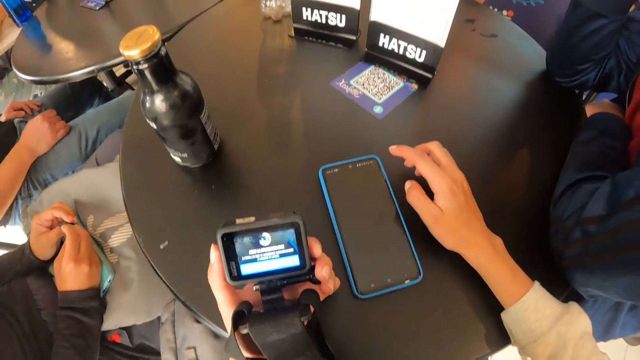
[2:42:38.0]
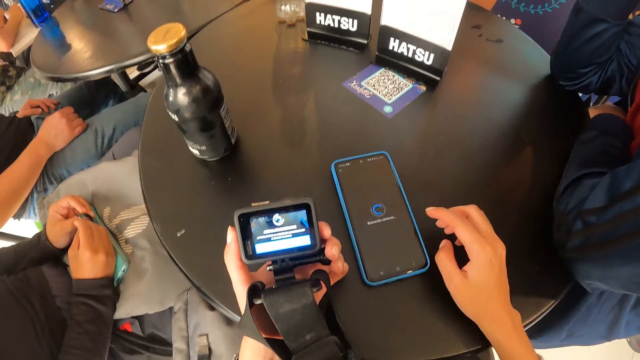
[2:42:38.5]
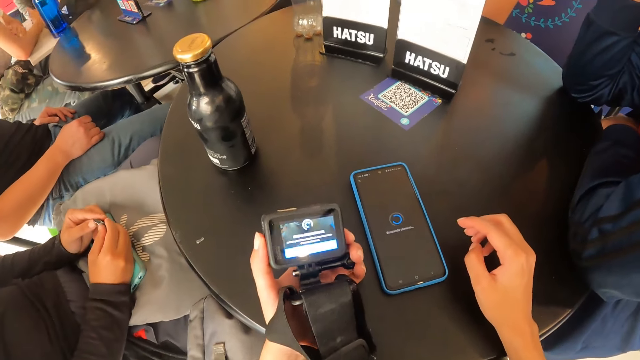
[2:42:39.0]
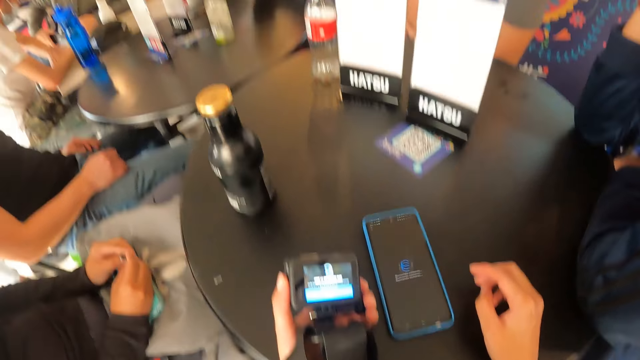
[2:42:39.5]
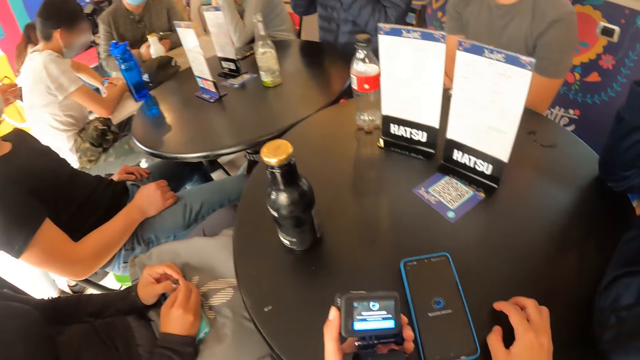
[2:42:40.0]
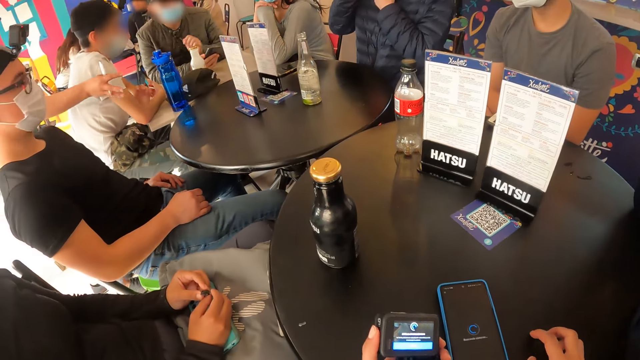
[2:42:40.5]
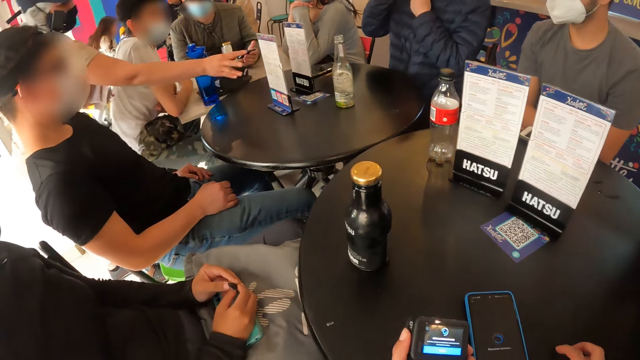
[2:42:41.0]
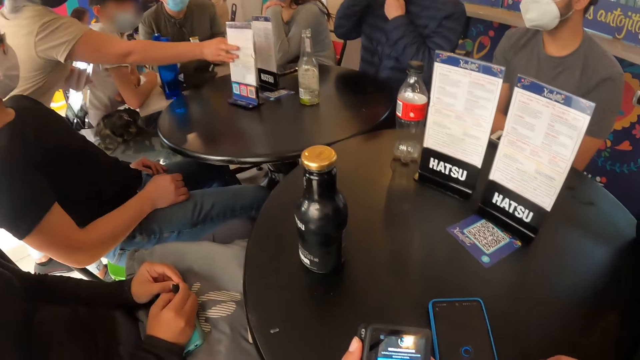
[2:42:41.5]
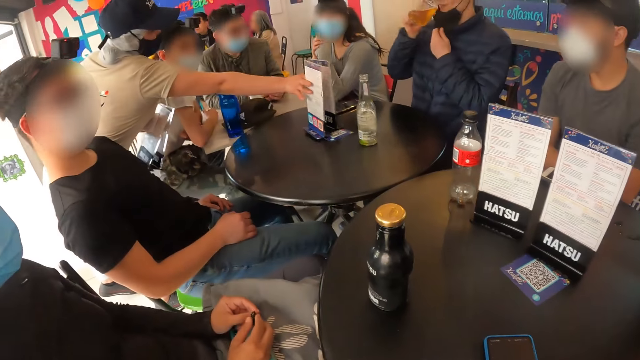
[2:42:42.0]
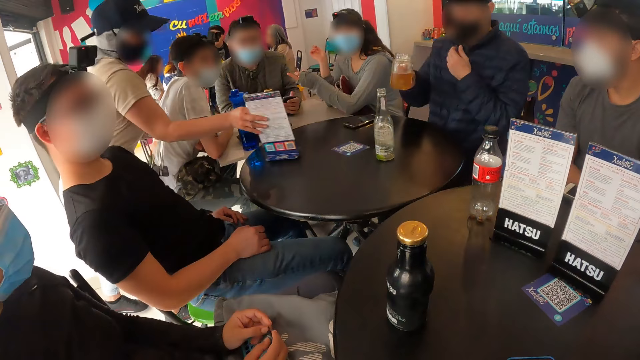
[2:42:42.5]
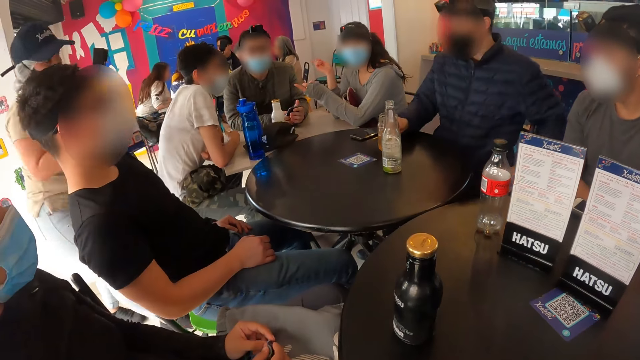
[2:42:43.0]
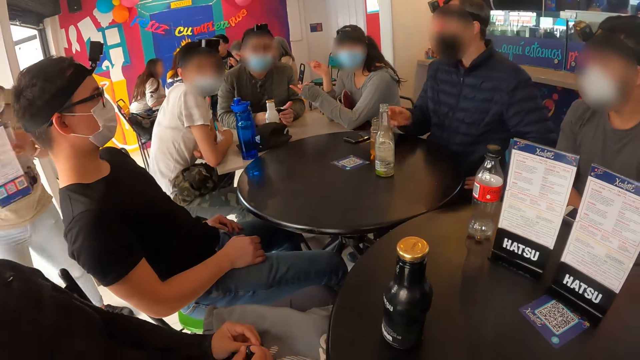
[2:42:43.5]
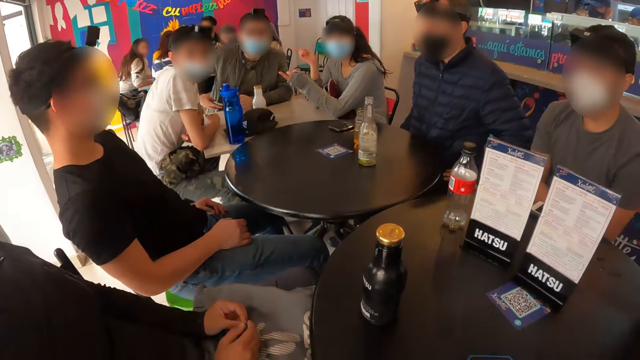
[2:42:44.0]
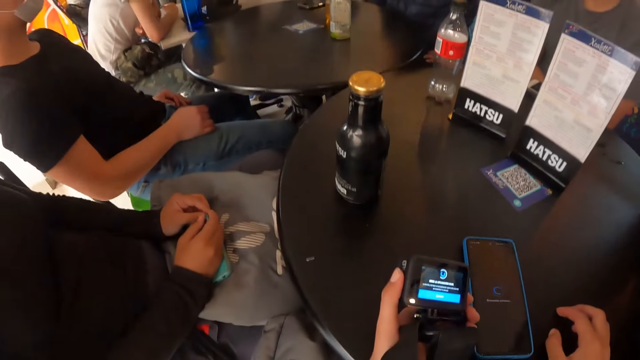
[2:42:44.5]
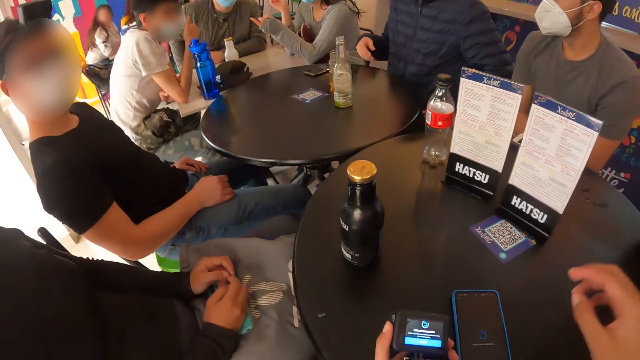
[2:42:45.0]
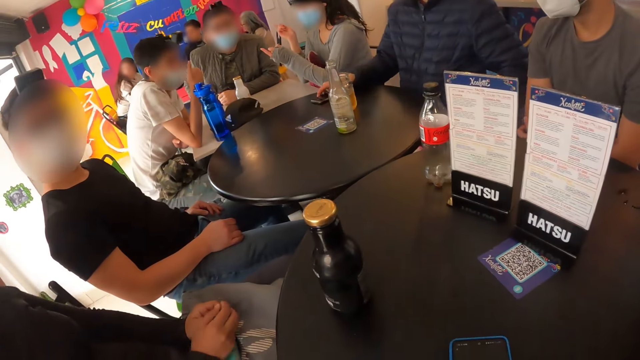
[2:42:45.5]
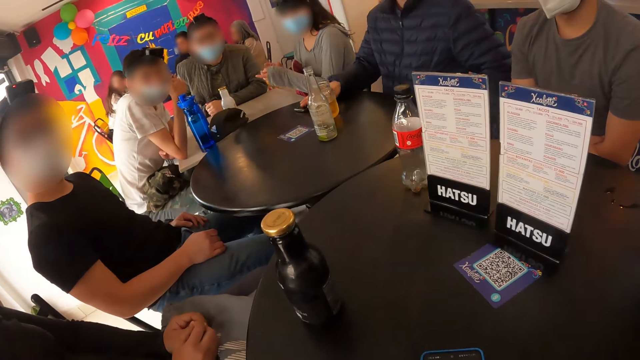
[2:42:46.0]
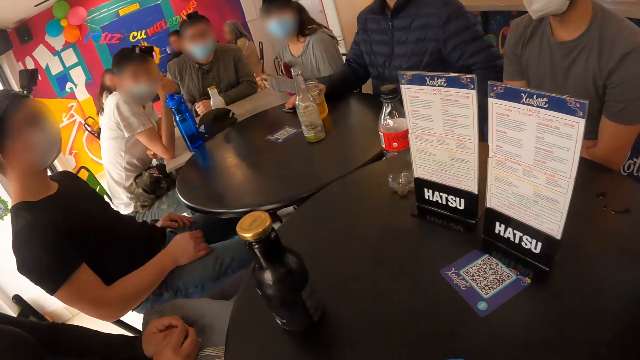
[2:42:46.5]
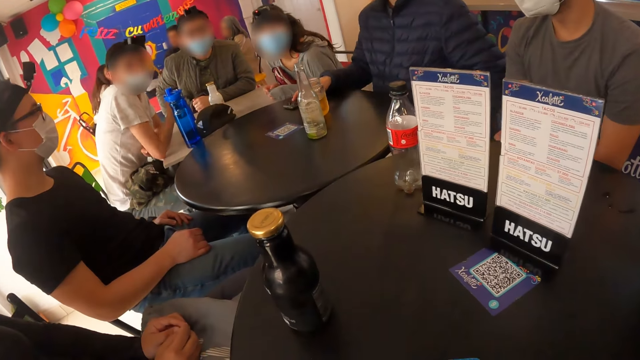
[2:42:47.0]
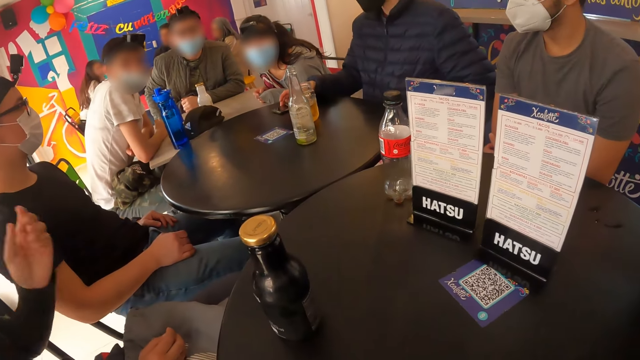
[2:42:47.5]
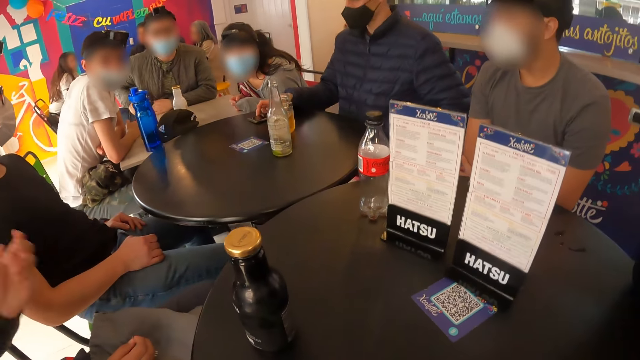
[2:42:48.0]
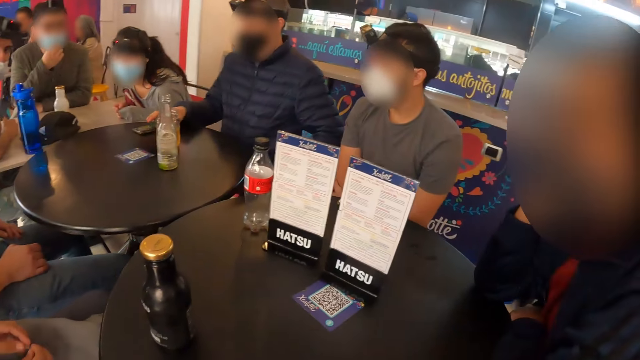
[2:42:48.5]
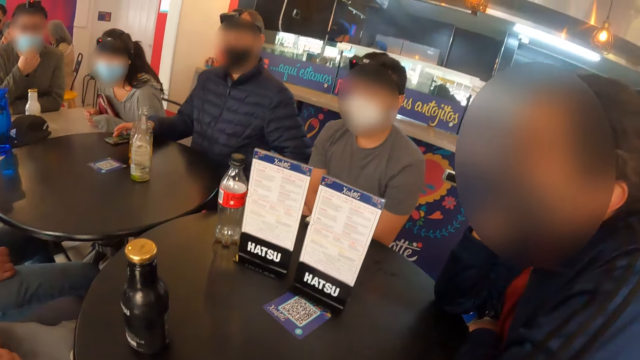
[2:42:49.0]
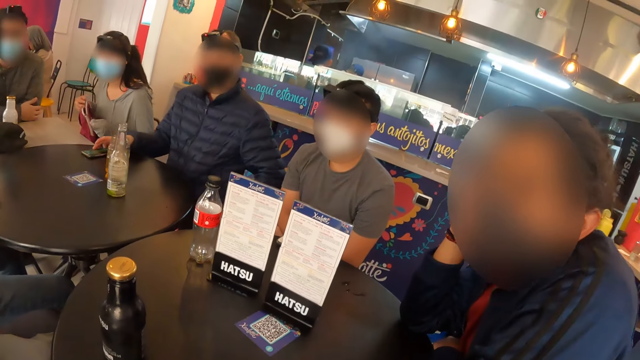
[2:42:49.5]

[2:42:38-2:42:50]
A man holds a mobile phone with his right hand. A waiter removes some menus from a table with her right hand. Another man drinks from a cup in his right hand. The other man drops the cup on the table with his right hand. The other man operates a mobile phone on the table with his right hand. The camera wearer stares around the room.

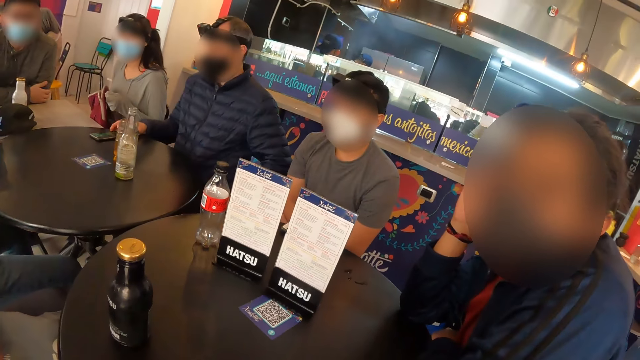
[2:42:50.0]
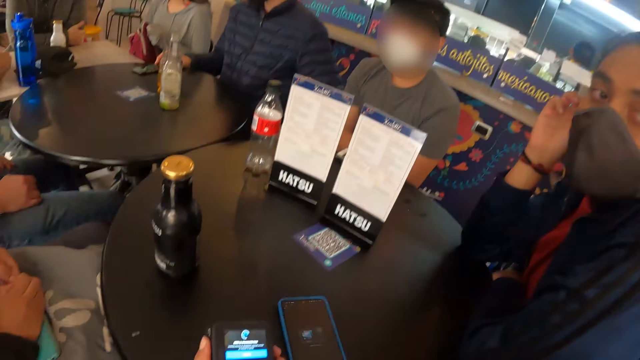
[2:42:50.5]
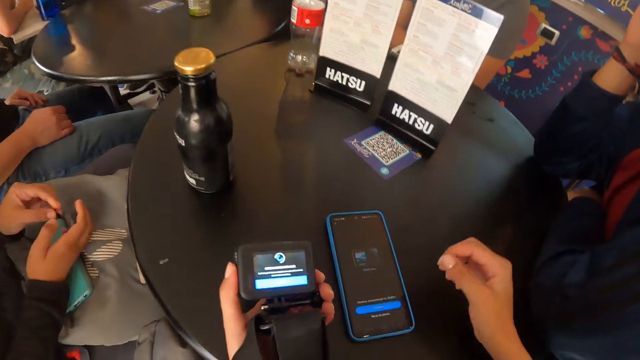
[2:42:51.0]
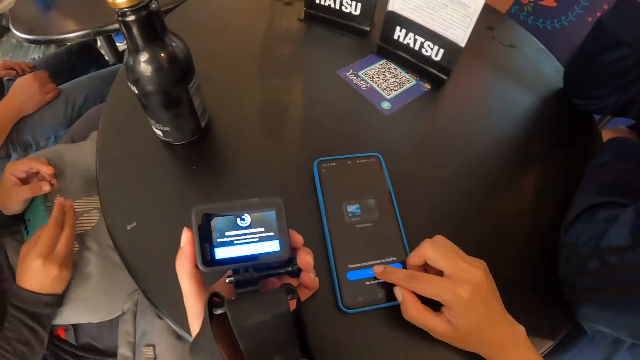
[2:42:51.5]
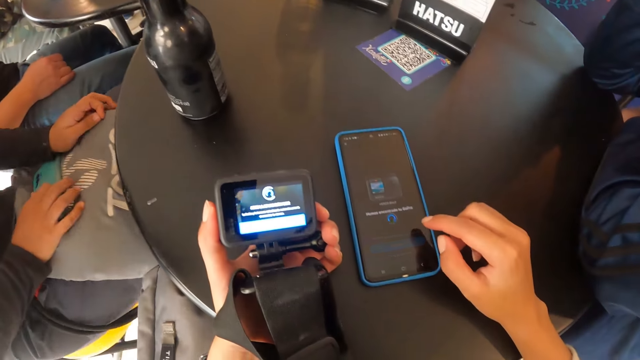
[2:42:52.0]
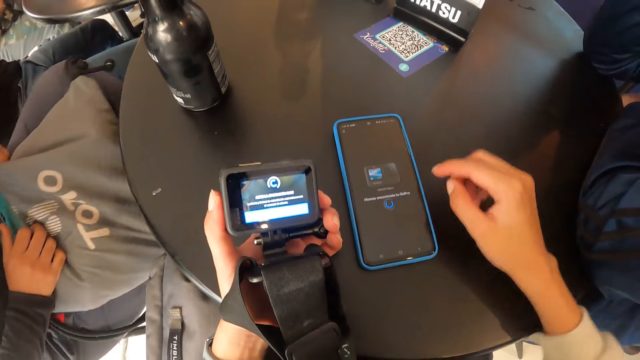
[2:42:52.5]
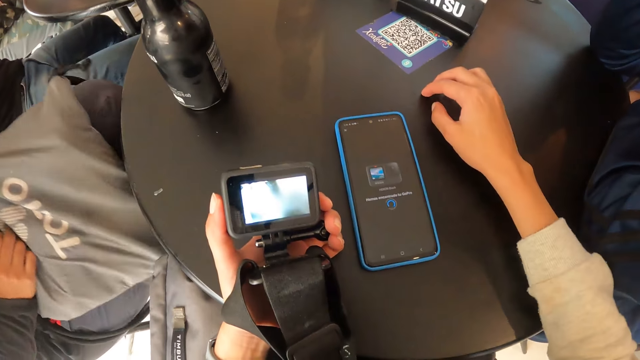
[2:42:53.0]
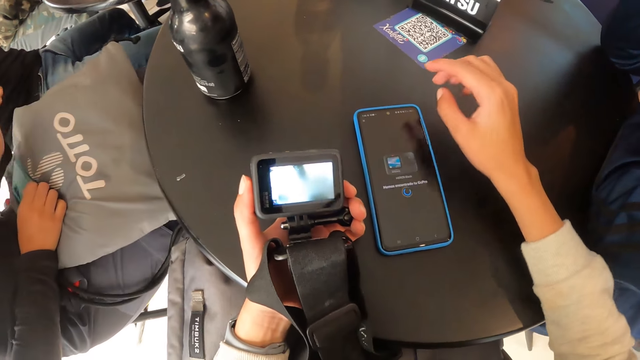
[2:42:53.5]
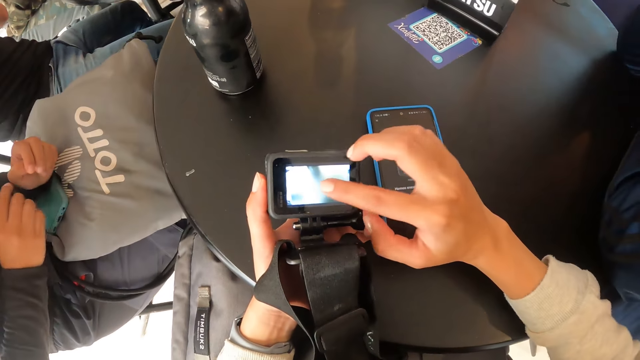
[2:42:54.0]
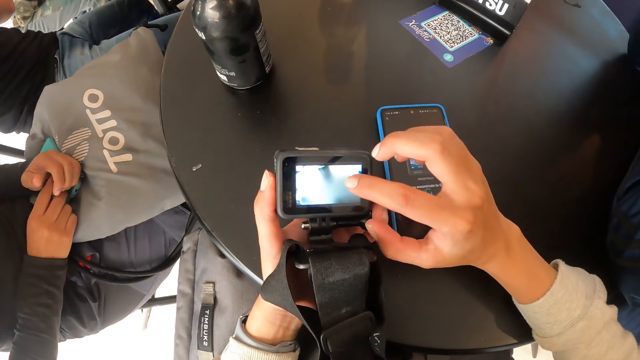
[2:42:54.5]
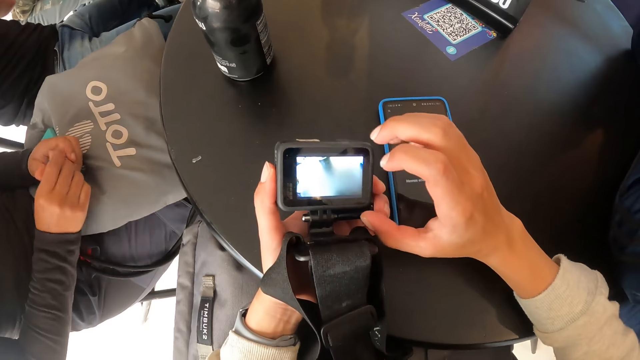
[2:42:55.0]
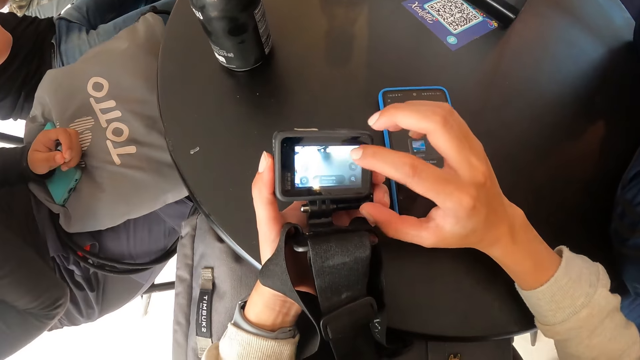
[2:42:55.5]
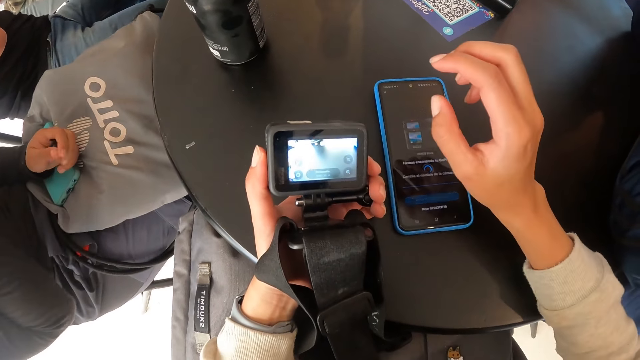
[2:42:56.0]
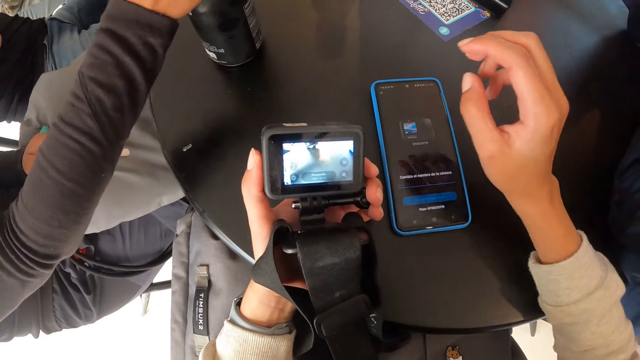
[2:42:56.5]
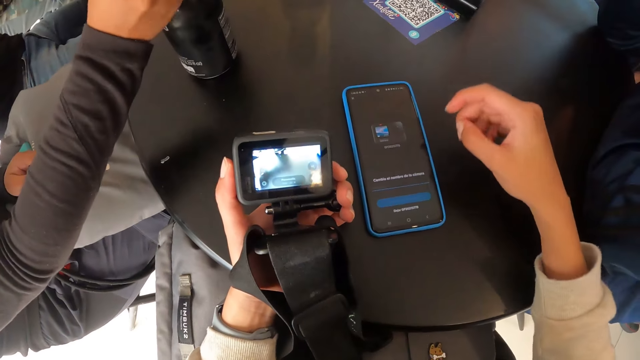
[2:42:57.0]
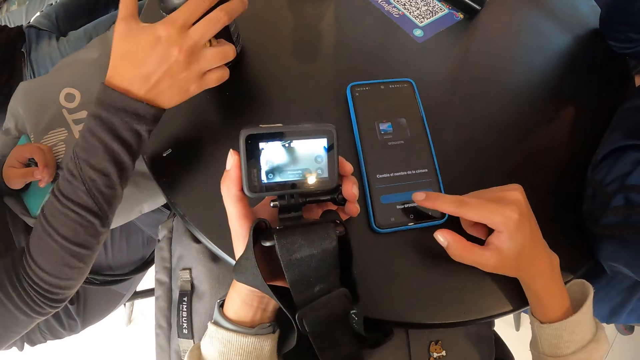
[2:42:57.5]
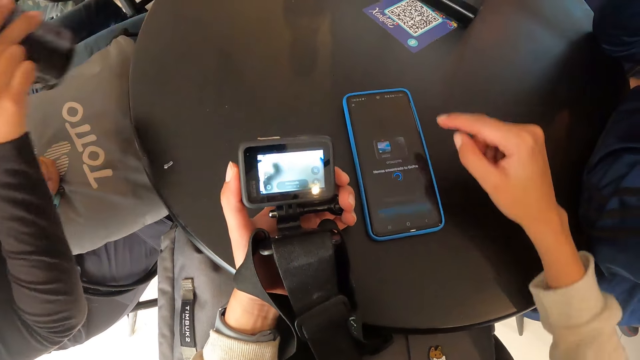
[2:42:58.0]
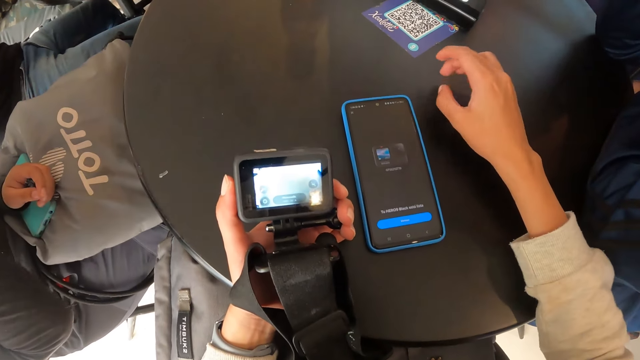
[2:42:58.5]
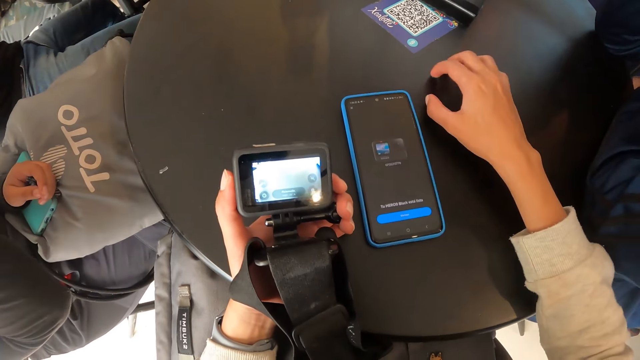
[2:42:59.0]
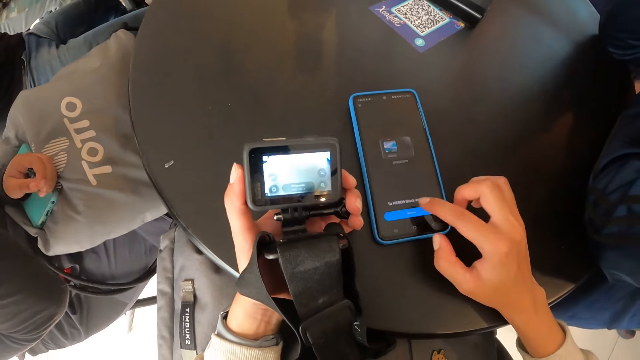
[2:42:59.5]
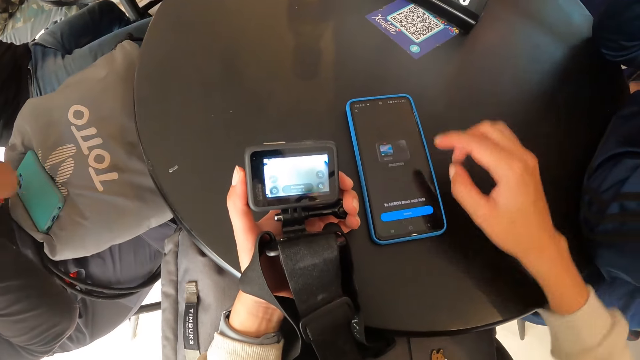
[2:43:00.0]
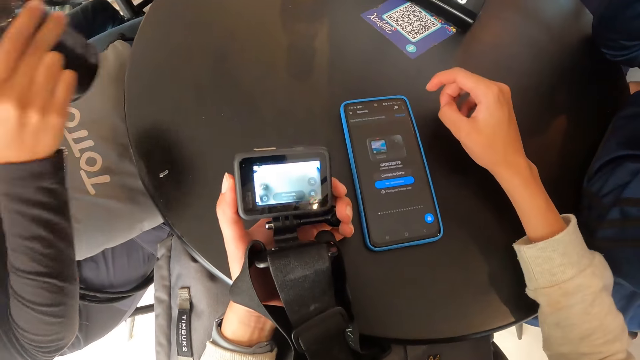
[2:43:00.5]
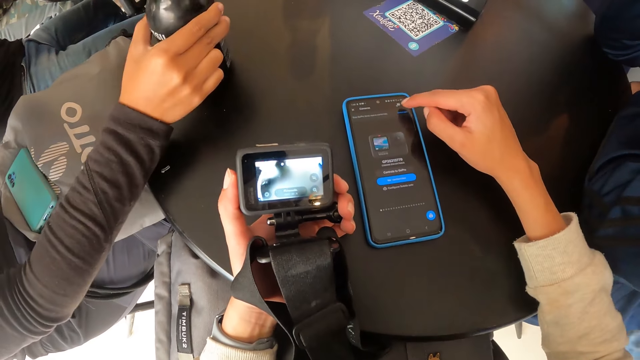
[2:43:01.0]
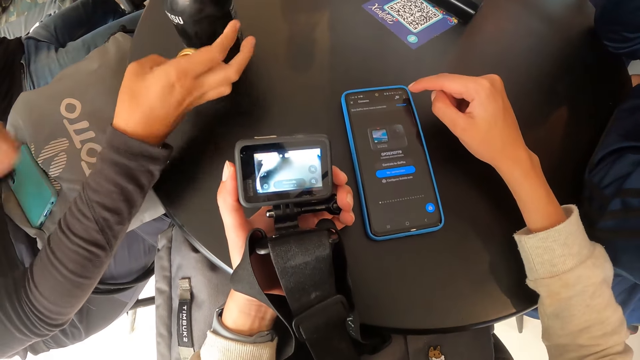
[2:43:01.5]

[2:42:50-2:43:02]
The camera wearer operates the phone. She touches the mobile phone on the table with her right hand. She operates the camera with her right hand. A woman removes a cap from a bottle on the table with her right hand. The camera wearer operates the mobile phone on the table with her right hand. The woman picks up the bottle from the table with her right hand. The woman drops the bottle on the table with her right hand.
